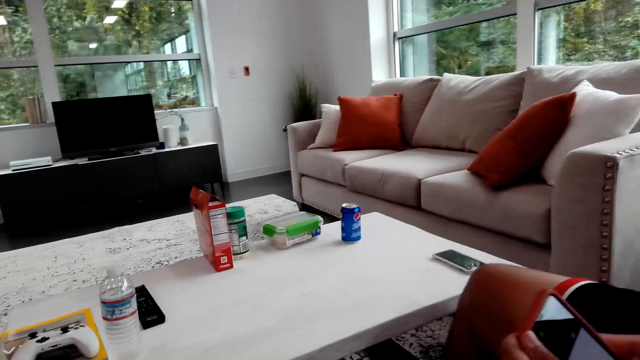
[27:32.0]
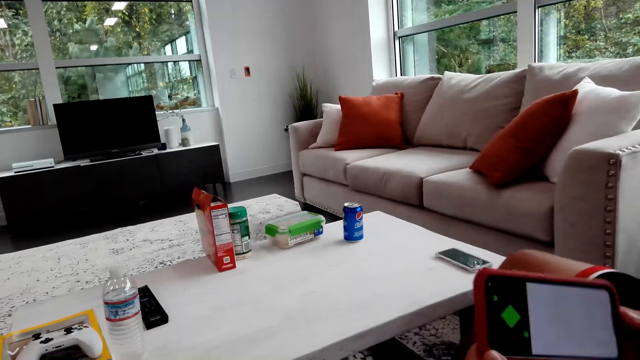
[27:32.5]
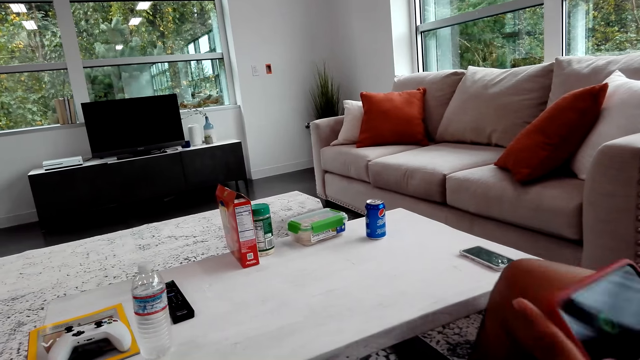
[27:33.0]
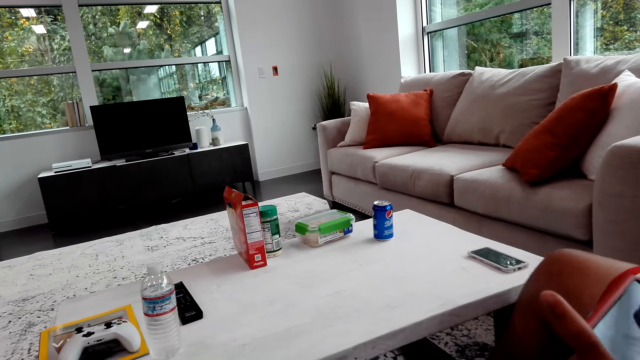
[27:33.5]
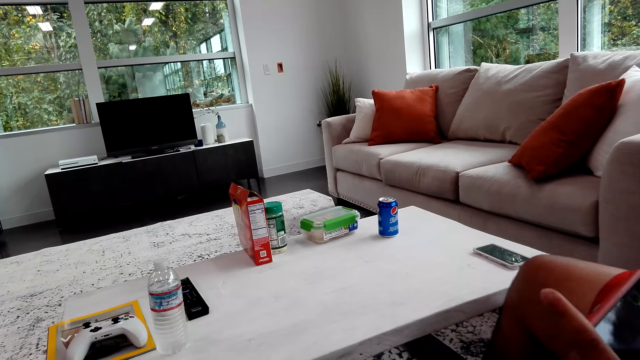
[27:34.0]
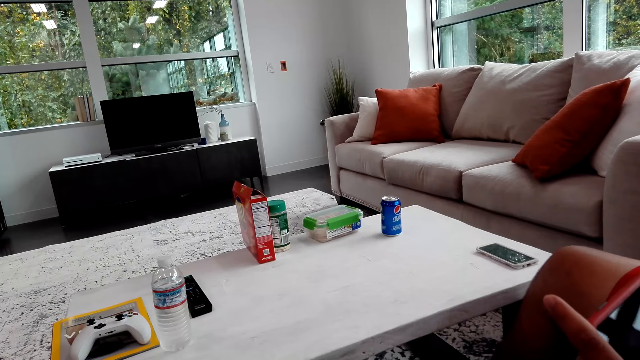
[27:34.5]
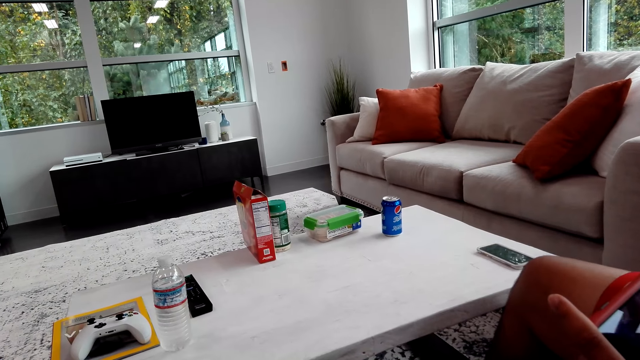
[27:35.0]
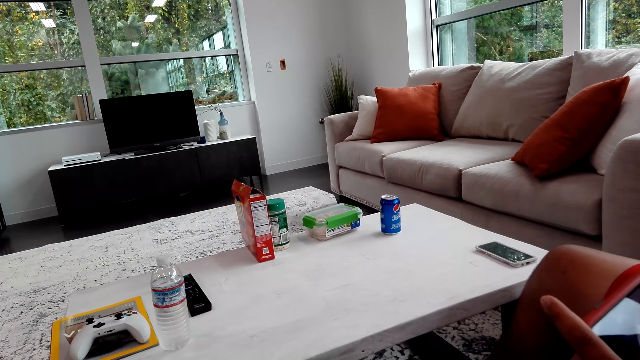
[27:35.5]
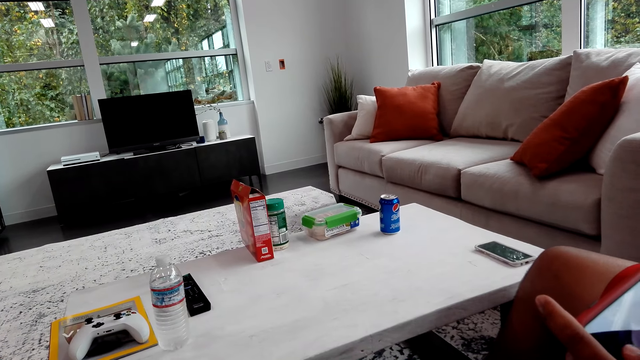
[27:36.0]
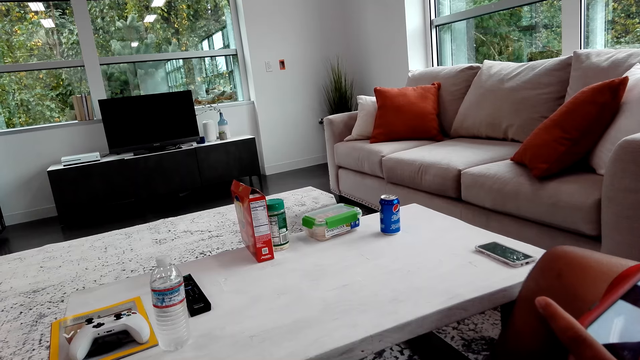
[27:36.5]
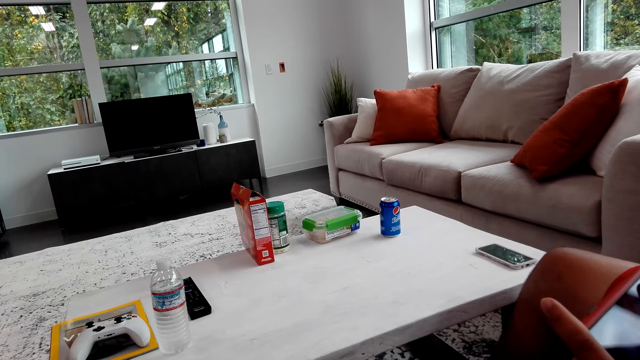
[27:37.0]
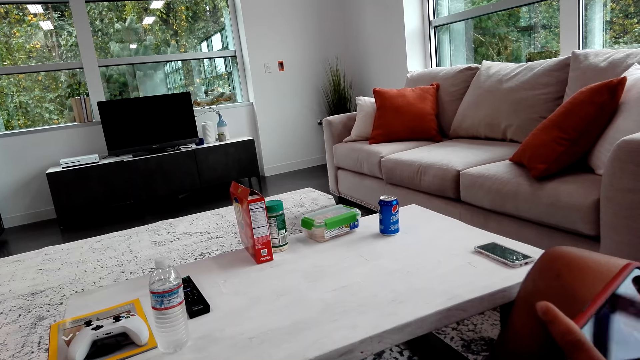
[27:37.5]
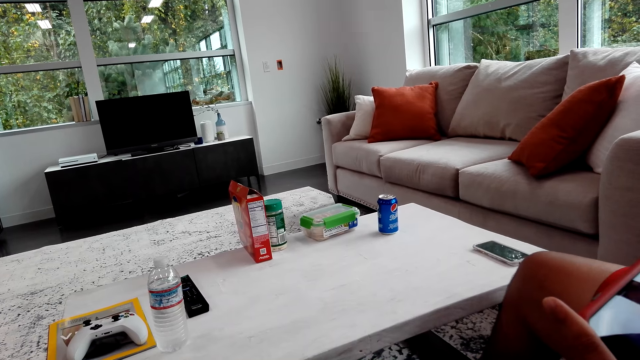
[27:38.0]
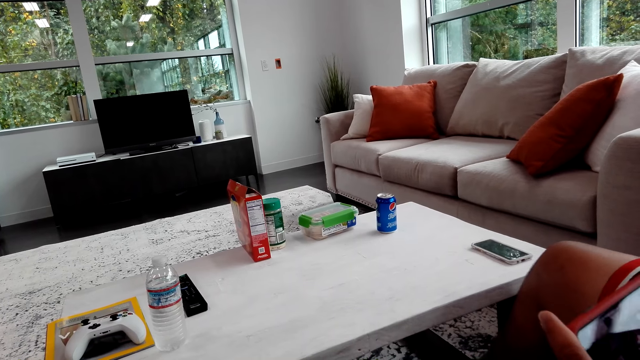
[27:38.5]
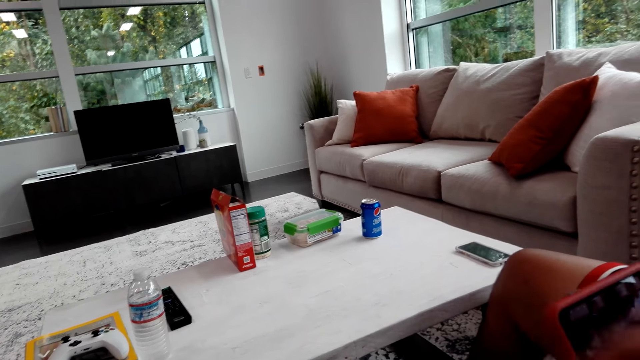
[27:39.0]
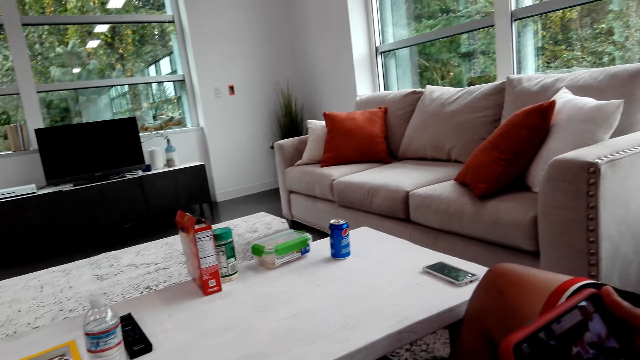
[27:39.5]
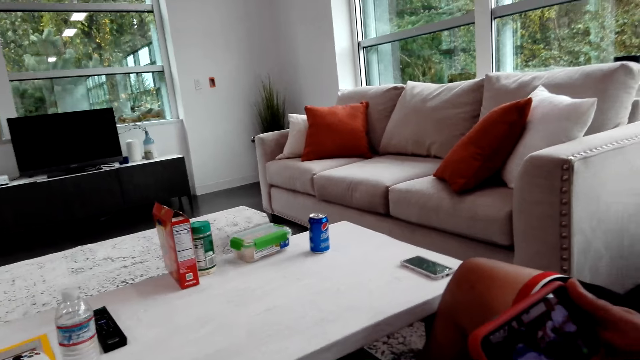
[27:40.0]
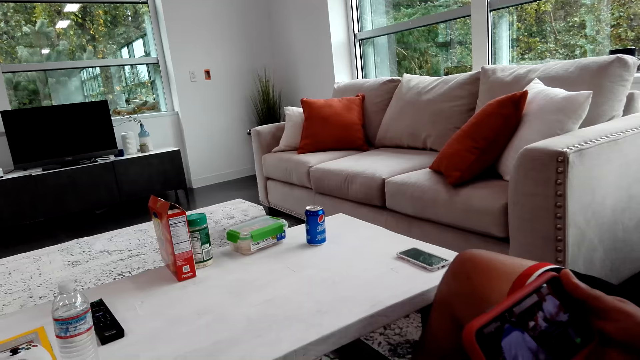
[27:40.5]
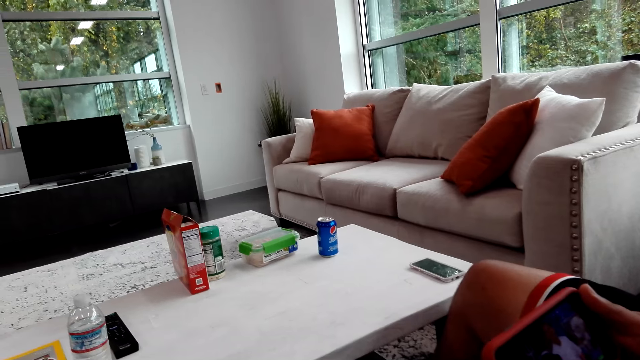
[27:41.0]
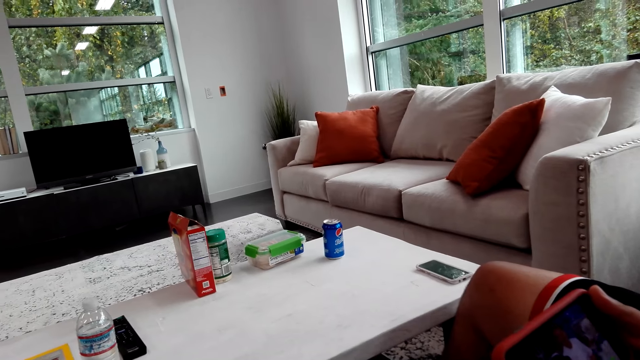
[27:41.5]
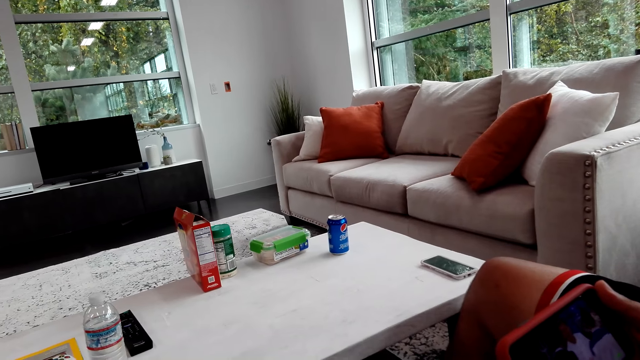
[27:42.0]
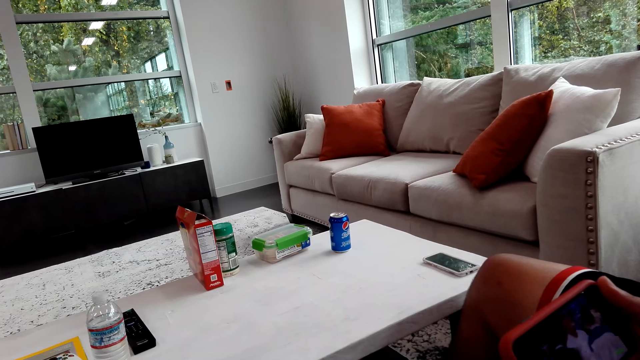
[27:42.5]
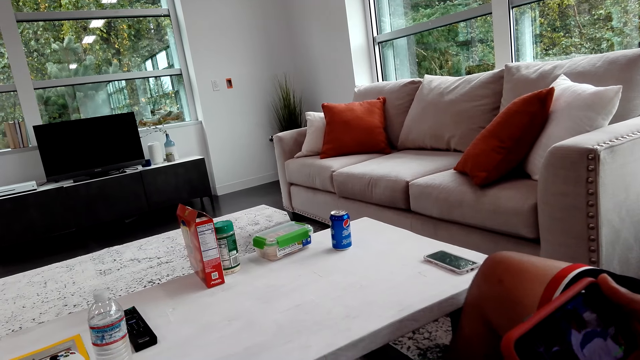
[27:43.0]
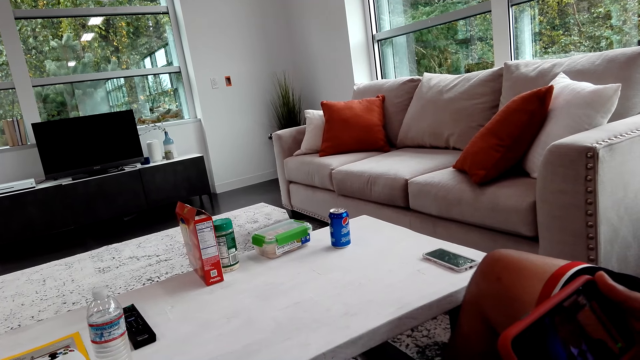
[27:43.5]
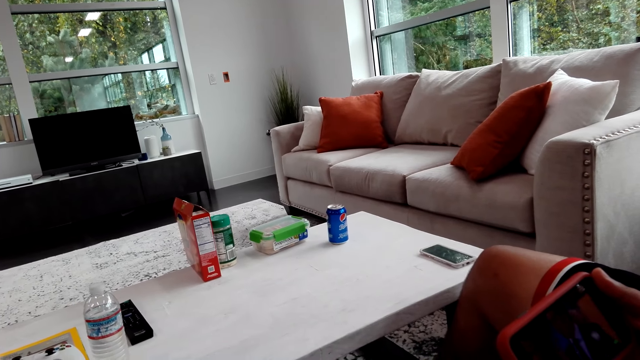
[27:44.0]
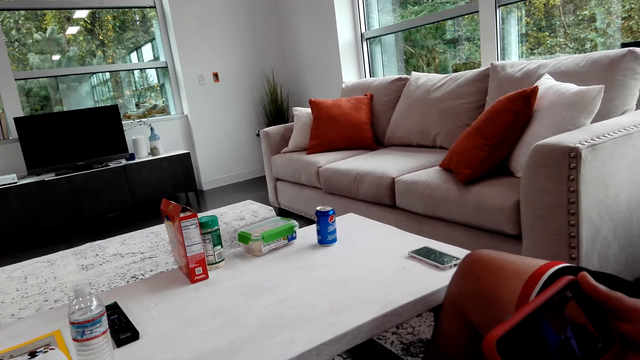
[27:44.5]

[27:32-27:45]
A man operates the phone. The man turns the phone. The man shakes legs. The man stares on the phone. The camera wearer stares on the phone.

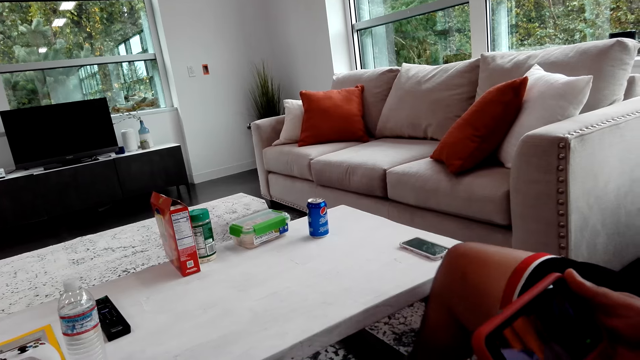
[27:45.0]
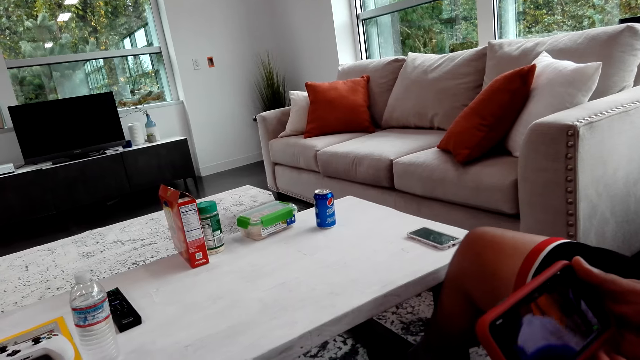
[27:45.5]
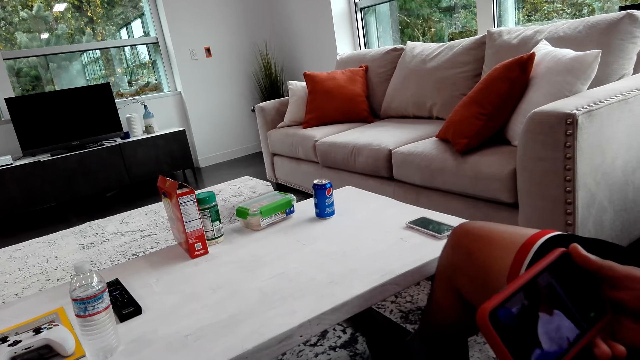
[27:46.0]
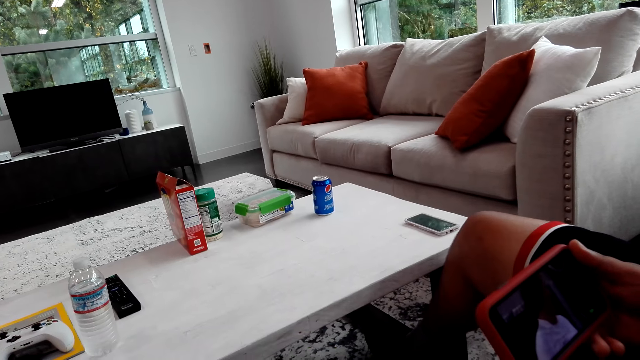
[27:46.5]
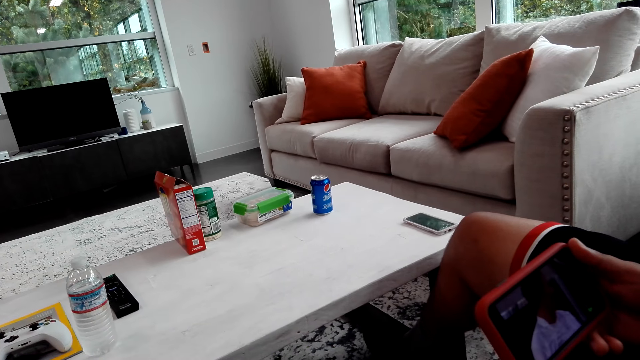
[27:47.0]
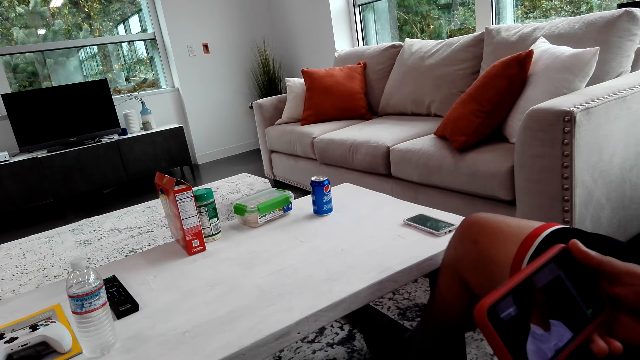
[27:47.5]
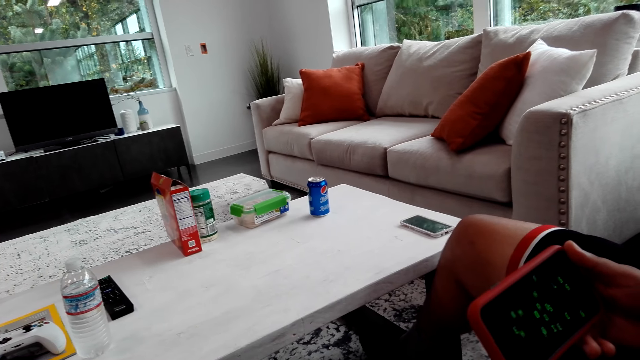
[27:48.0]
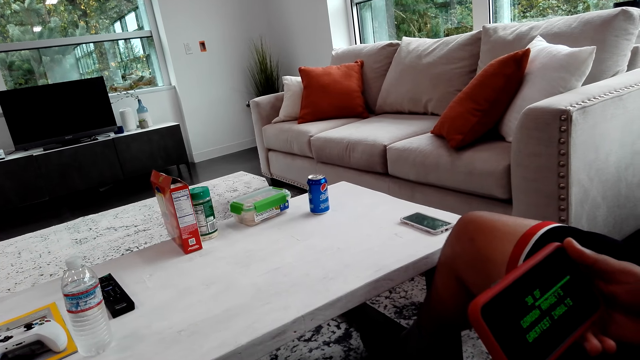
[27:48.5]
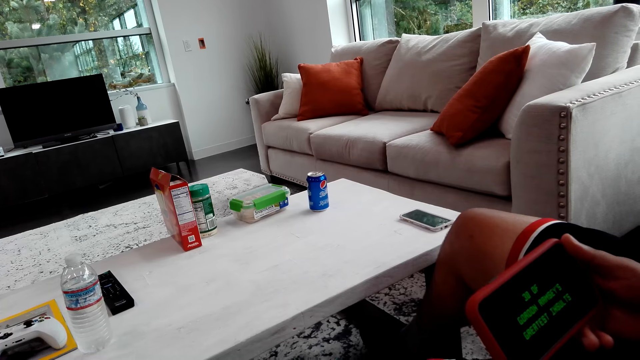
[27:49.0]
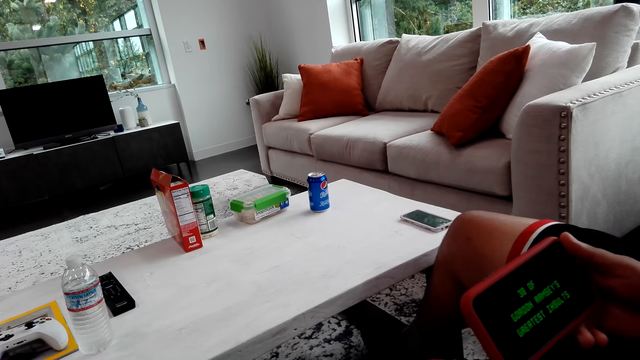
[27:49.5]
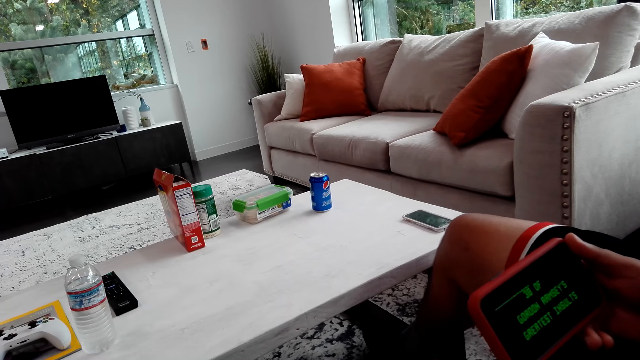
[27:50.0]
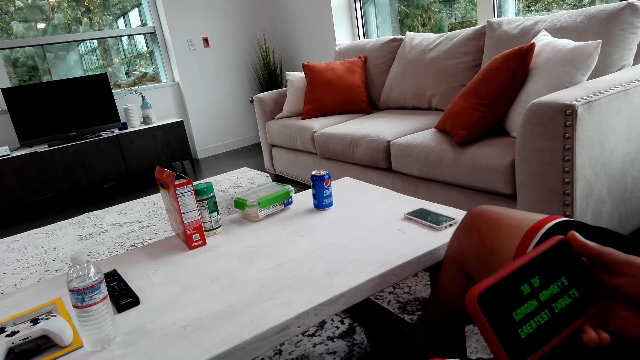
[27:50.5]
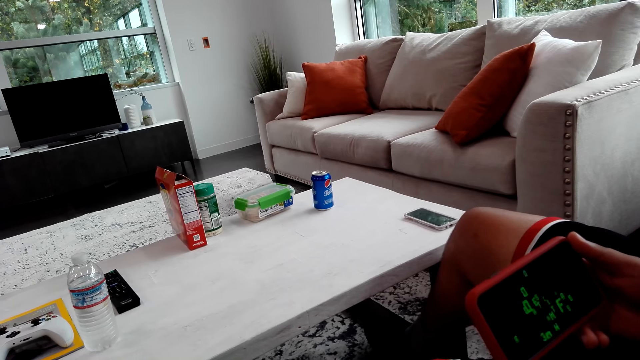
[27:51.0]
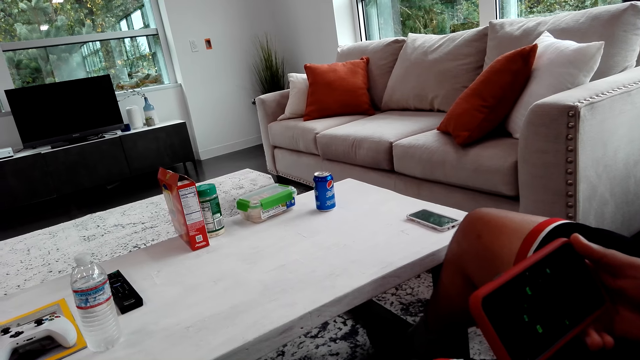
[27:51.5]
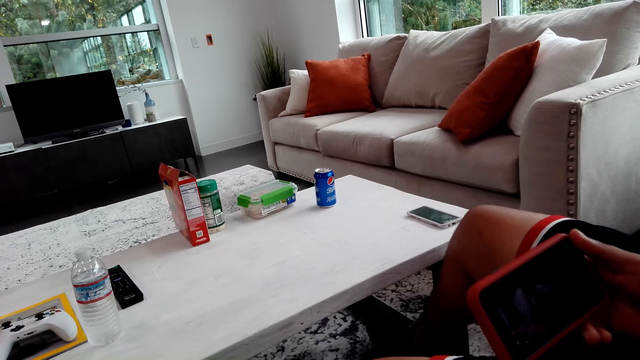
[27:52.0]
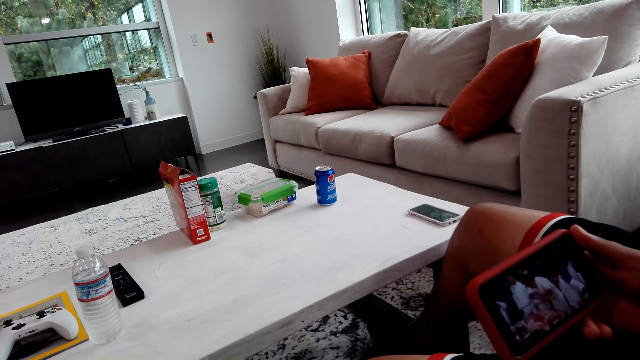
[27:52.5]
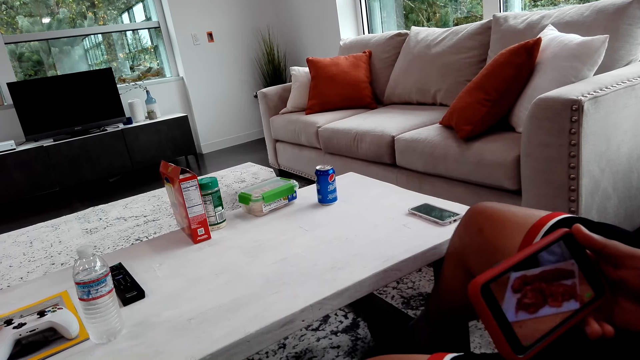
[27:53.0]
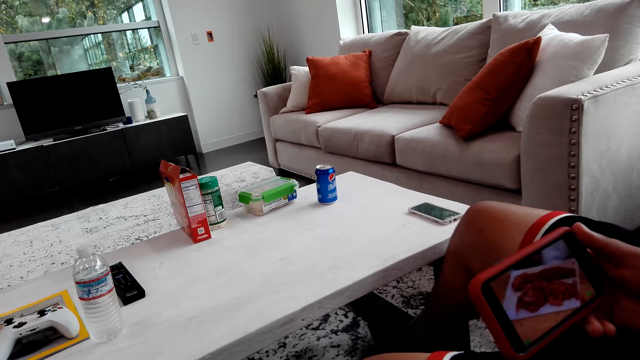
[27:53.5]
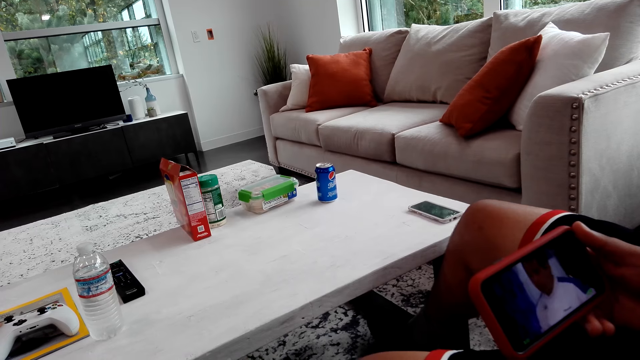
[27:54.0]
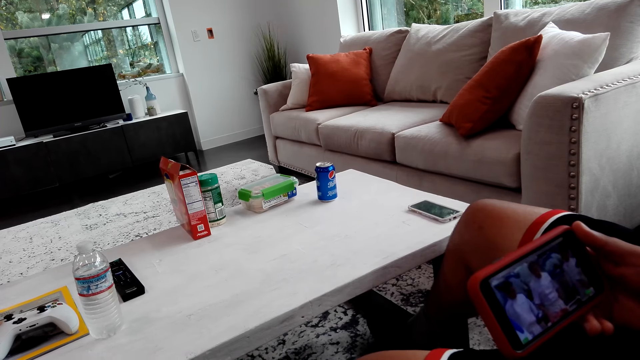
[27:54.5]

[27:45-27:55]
A man shakes legs. The man shakes legs again.
